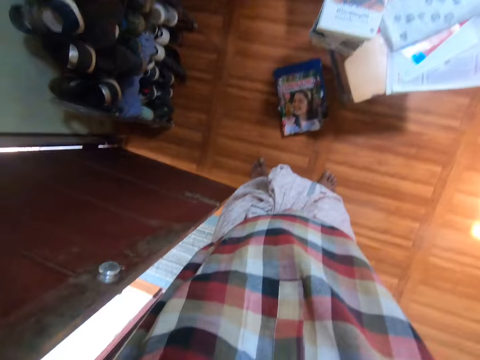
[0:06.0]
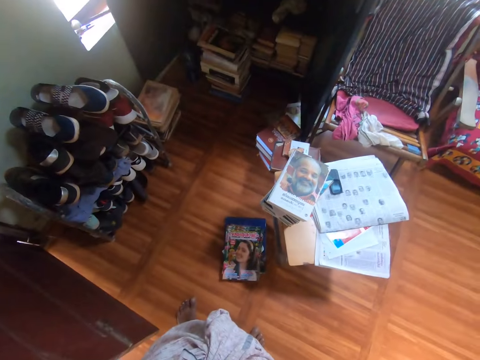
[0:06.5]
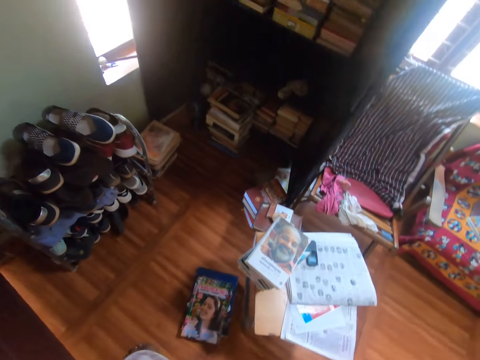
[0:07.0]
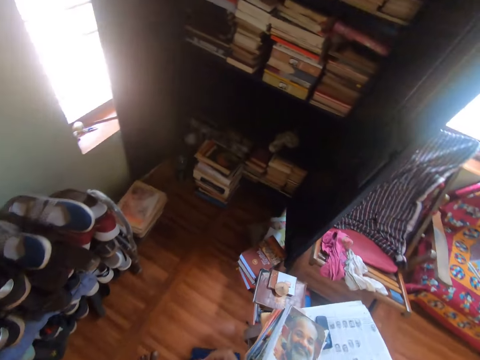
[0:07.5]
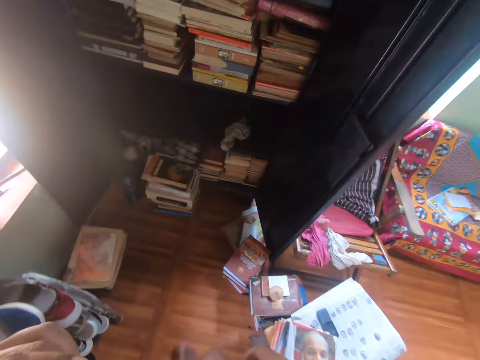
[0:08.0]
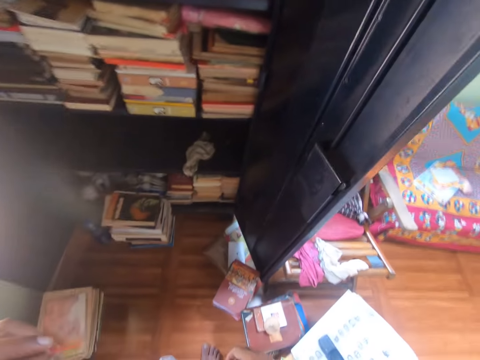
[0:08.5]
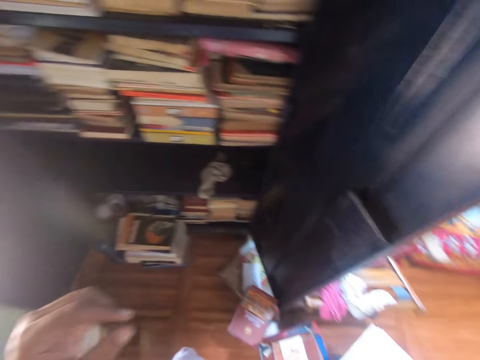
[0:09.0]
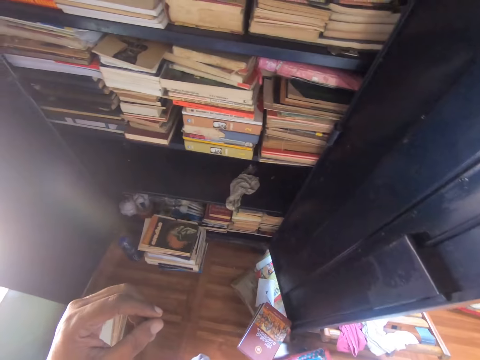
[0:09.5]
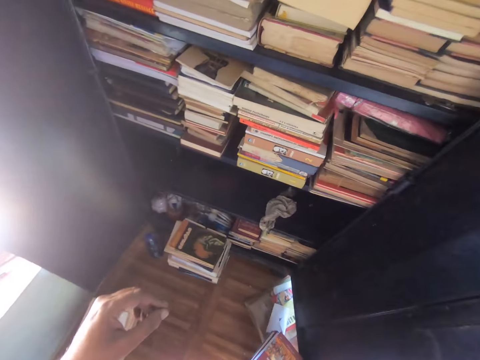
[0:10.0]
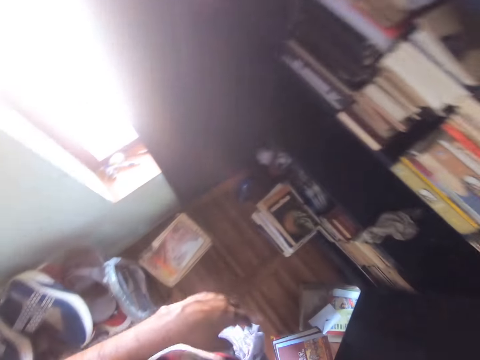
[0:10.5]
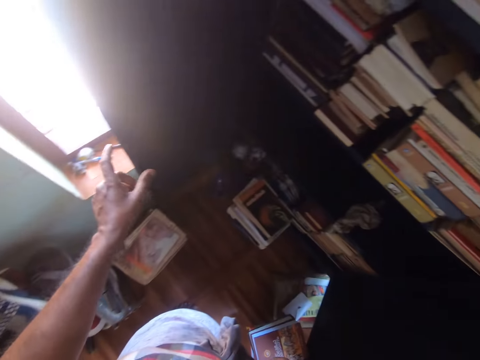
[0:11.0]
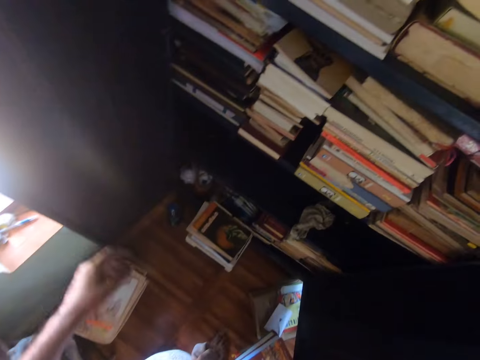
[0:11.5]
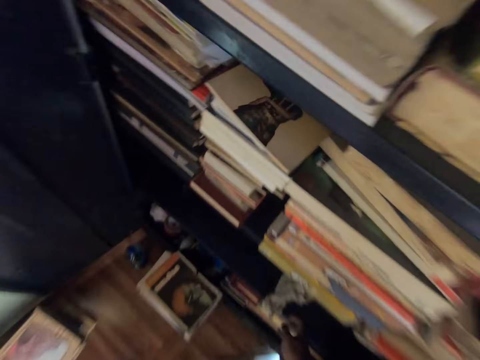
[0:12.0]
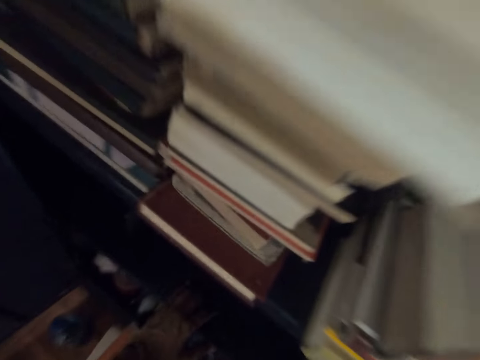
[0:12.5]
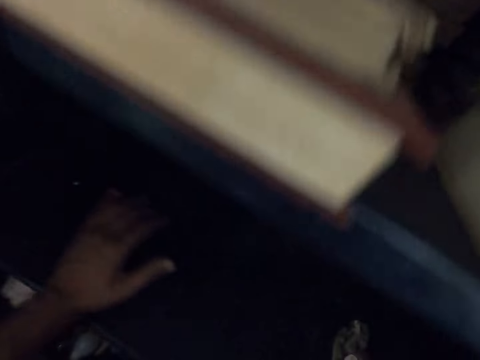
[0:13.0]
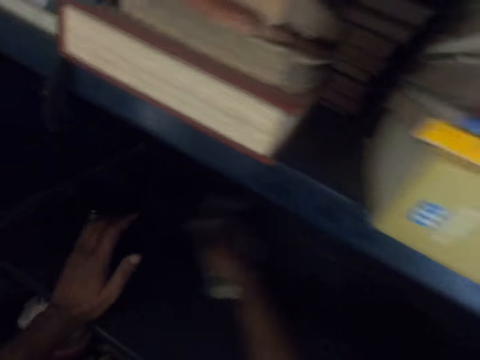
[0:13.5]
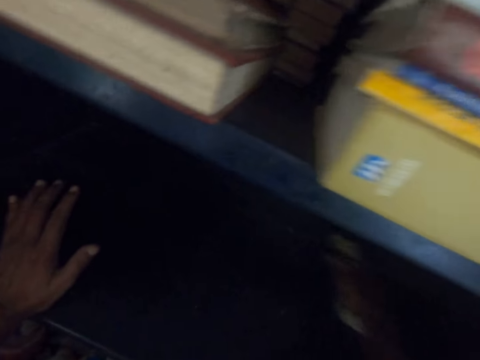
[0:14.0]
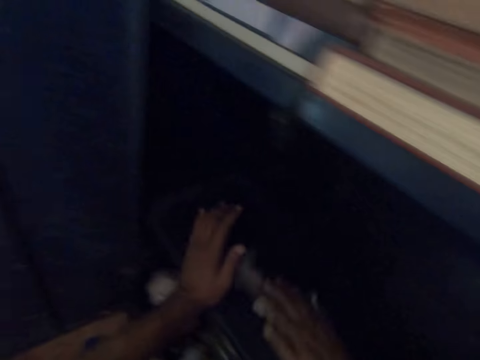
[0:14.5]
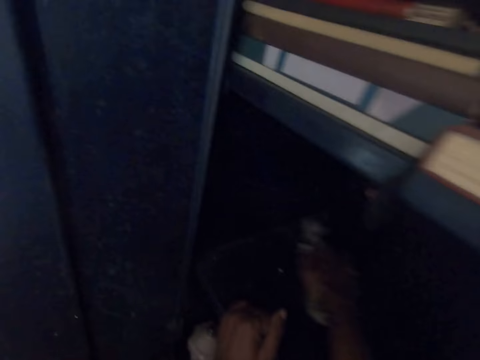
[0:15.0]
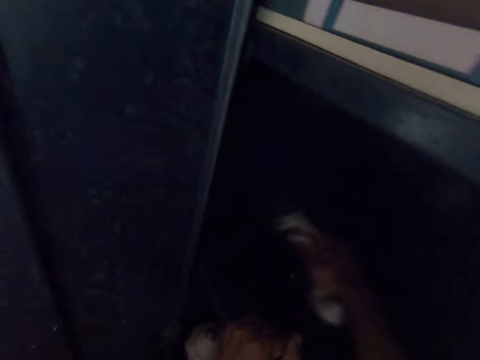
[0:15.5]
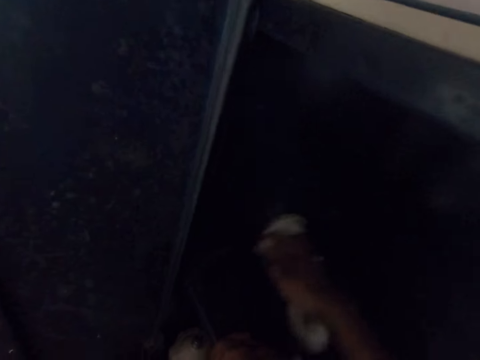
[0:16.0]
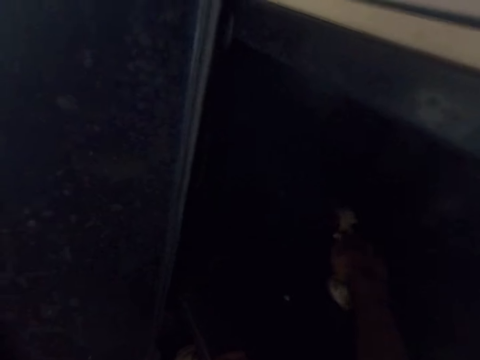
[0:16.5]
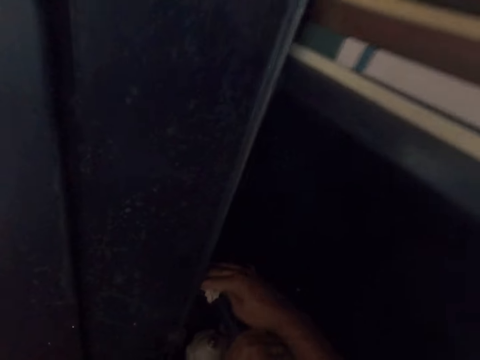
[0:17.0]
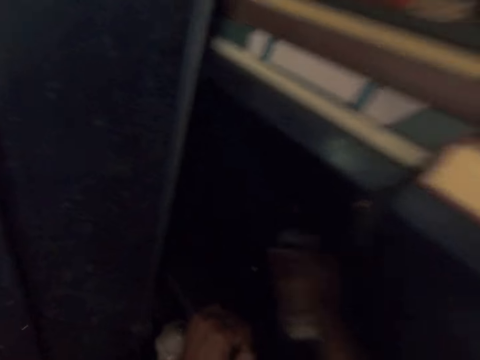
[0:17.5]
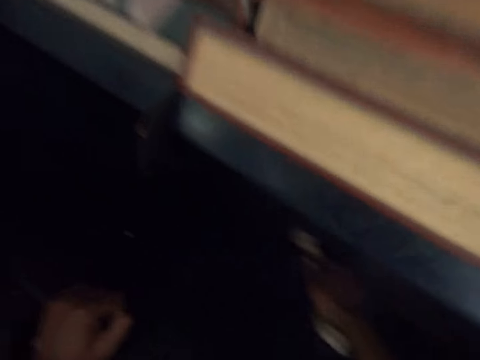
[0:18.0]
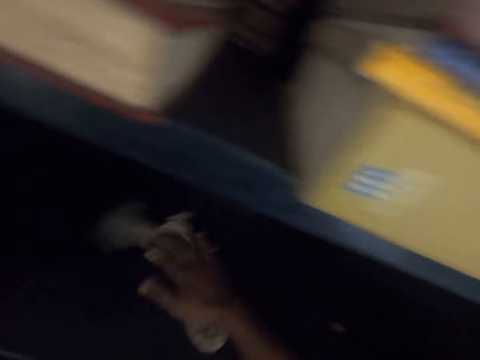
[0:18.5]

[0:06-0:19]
The camera wearer walks towards the book shelf. He moves his hand. He tries to hold the book shelf door with his left hand. He holds a cloth with his right hand. He bends beside the shelf. He wipes the book shelf.

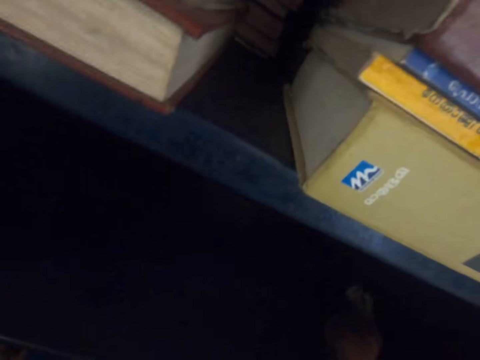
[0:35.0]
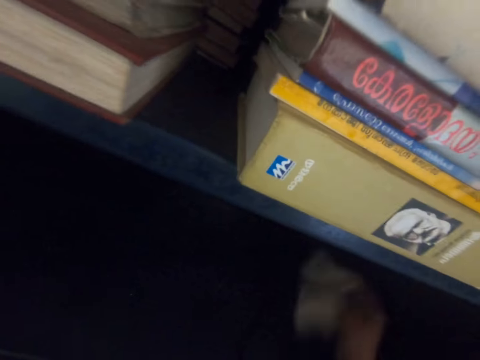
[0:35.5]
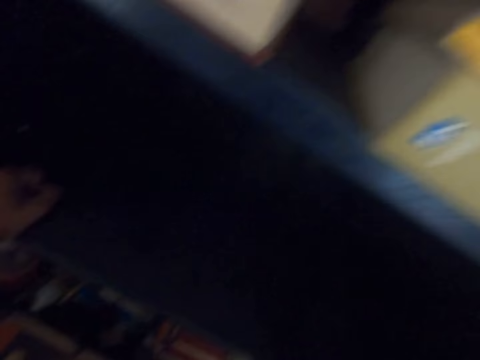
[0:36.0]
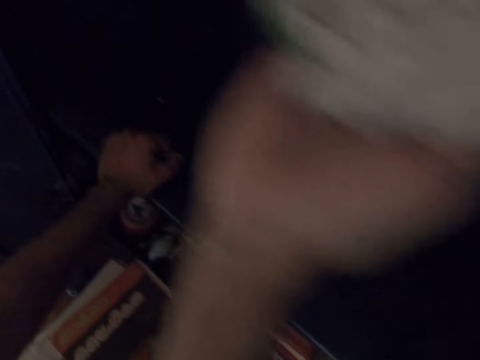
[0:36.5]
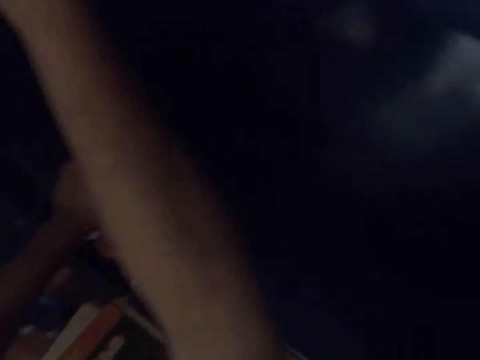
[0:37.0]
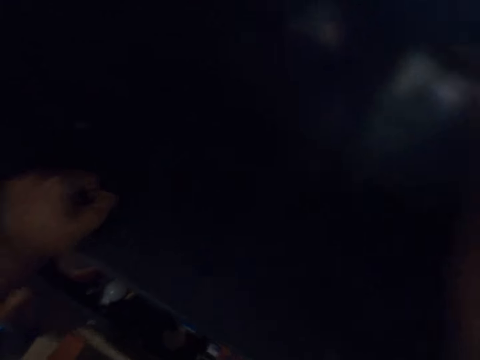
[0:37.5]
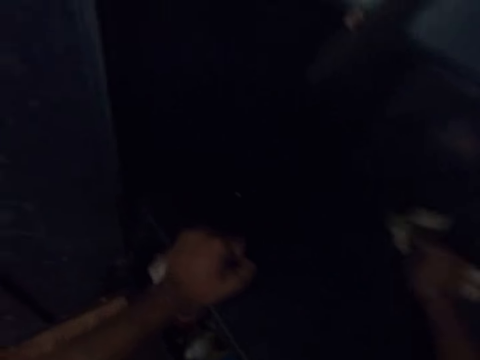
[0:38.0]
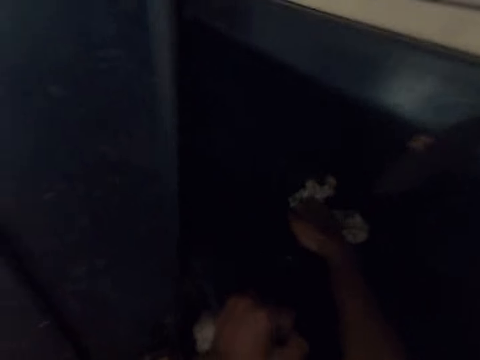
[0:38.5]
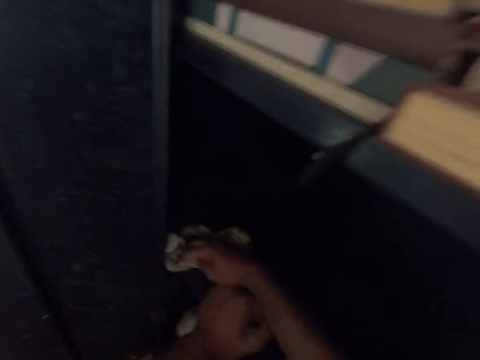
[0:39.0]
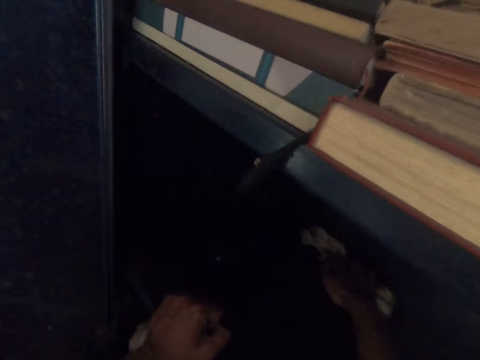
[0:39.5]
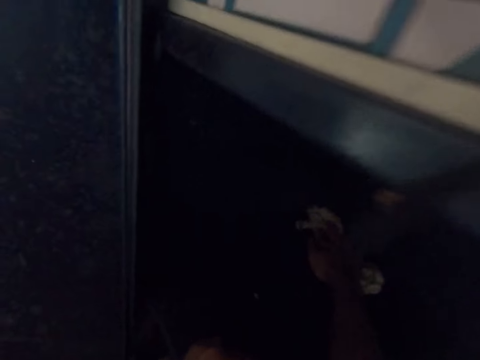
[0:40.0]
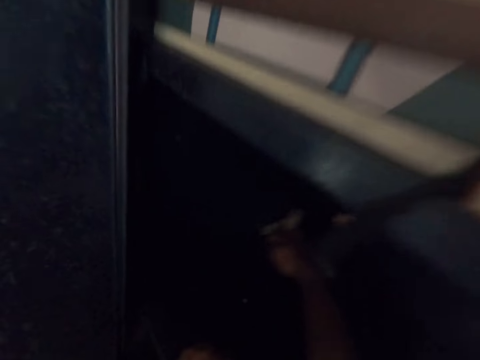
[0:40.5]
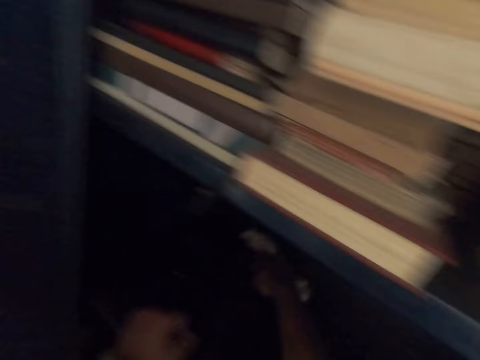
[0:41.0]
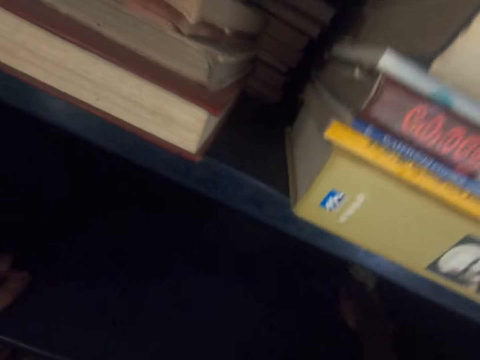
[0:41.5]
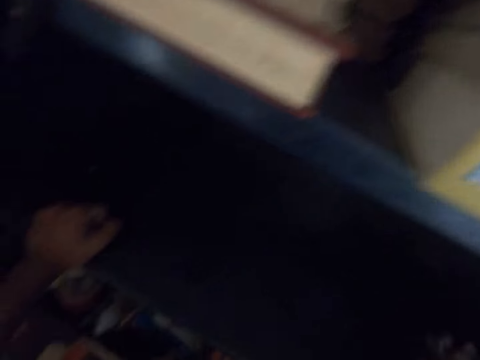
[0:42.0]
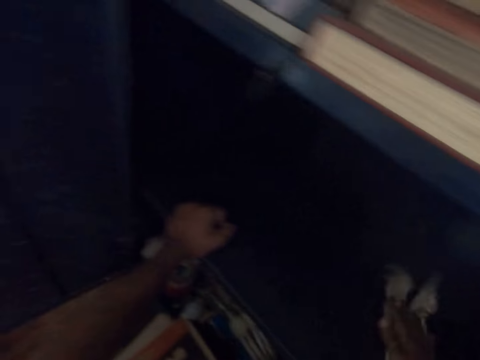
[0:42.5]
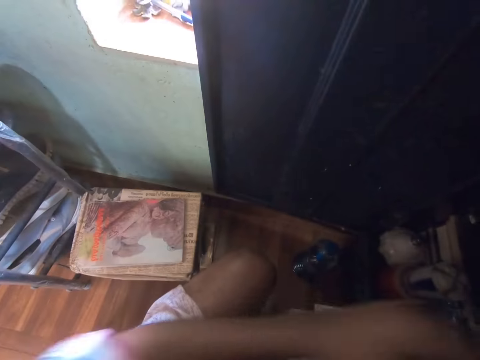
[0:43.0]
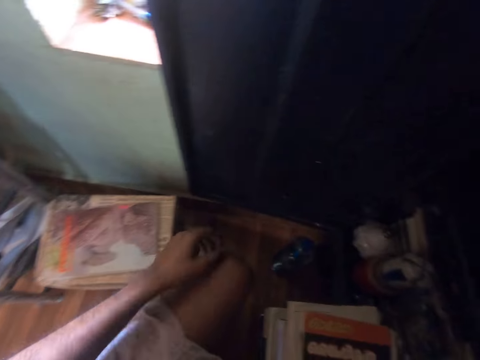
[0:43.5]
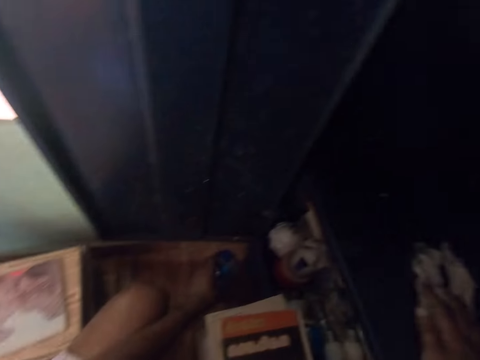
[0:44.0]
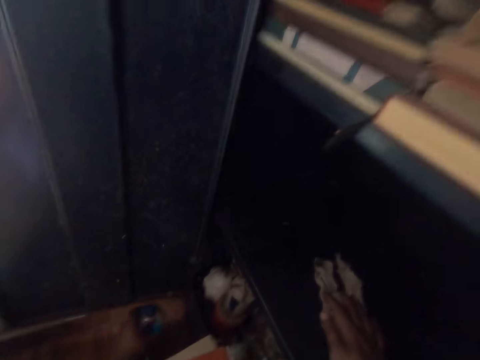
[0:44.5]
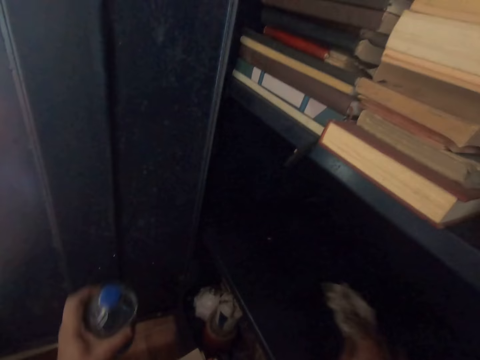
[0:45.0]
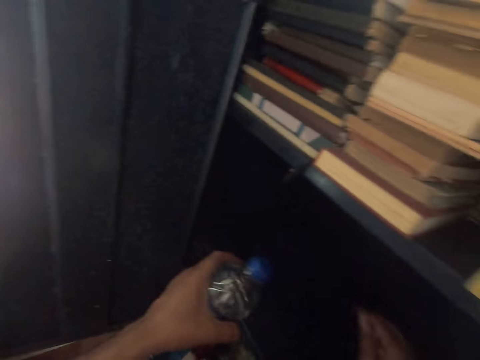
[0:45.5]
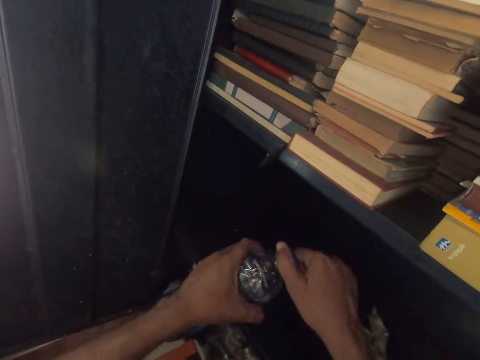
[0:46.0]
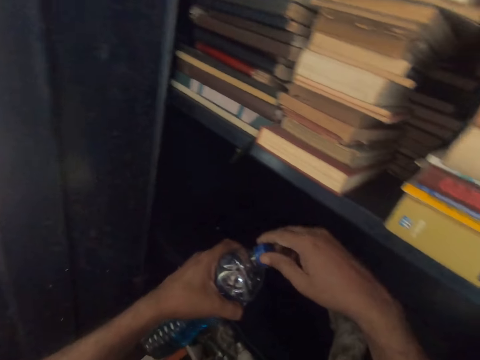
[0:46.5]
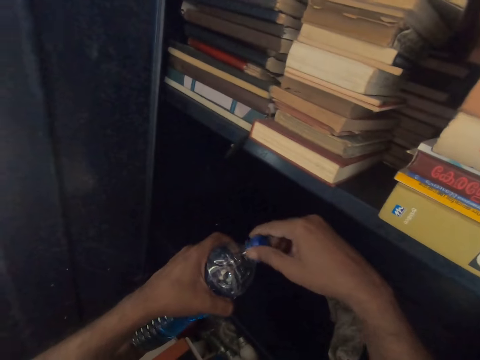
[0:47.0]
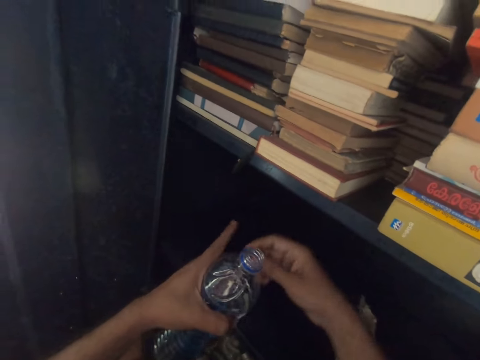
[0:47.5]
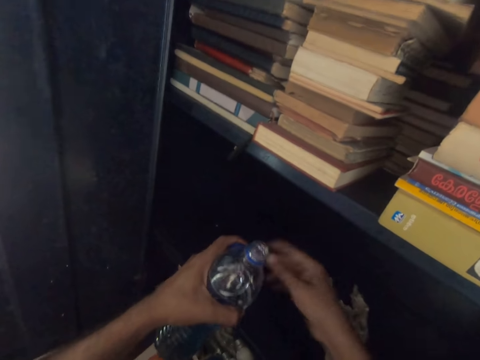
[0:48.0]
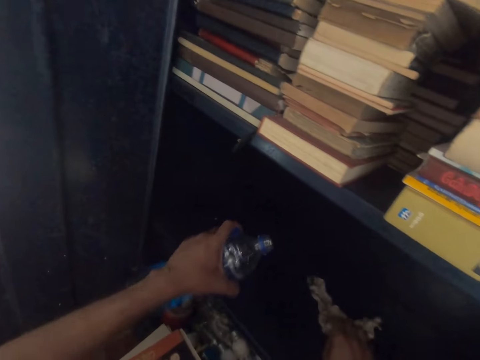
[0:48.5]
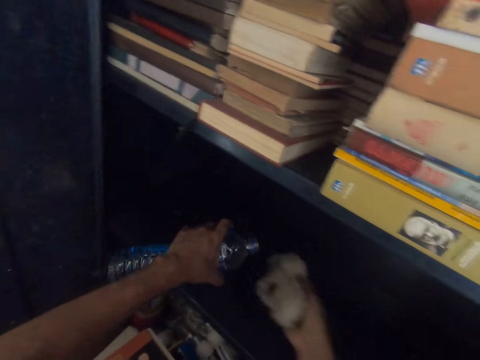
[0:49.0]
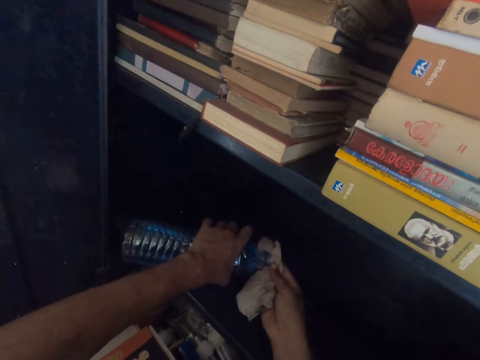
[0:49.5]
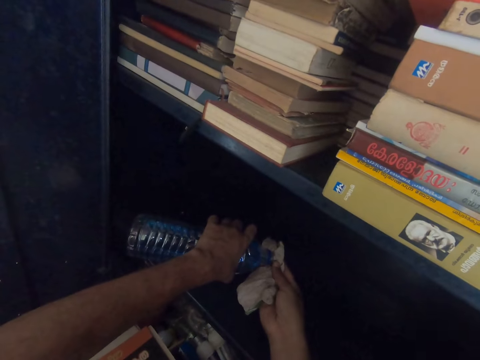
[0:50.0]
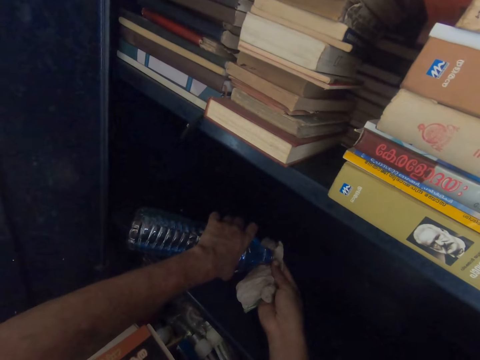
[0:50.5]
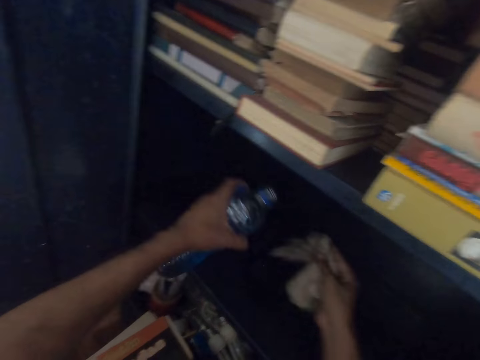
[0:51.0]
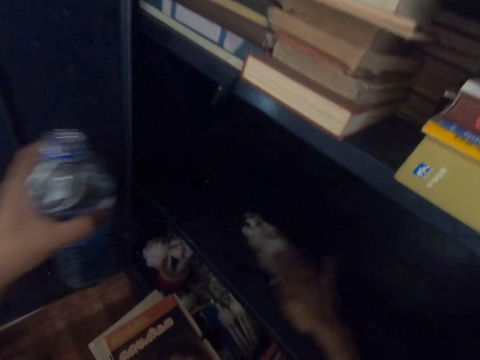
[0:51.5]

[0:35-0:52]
The camera wearer lifts his hand. He wipes the shelf. He looks on the other side. He picks up a bottle of soap with his left hand. He opens the bottle of soap with his right hand. He holds the bottle cap. He holds the cloth. He picks up the cloth with his right hand. He pours soap or water on the cloth. He cleans the book shelf with the cloth.
